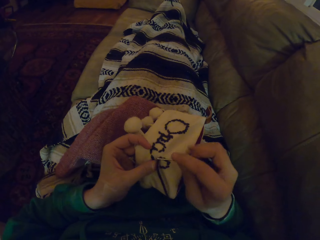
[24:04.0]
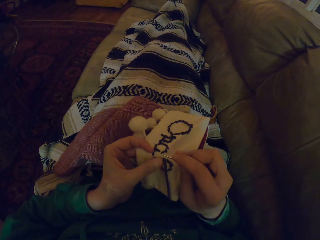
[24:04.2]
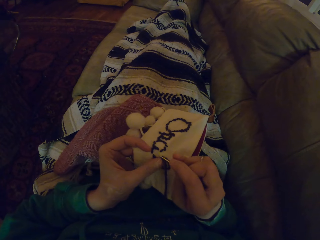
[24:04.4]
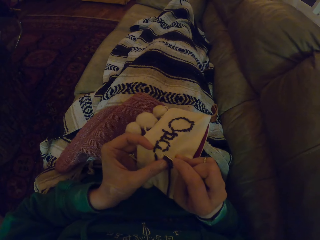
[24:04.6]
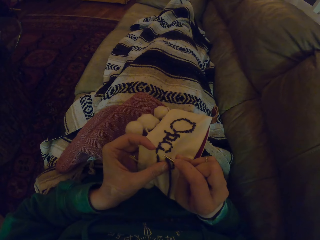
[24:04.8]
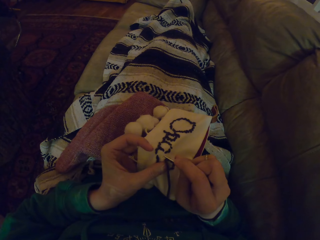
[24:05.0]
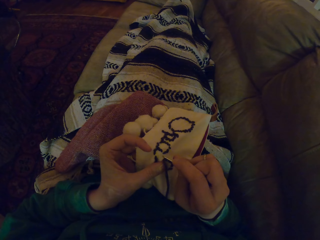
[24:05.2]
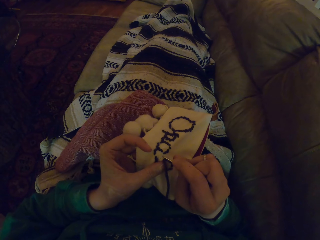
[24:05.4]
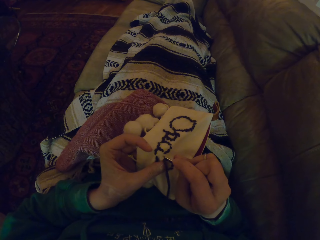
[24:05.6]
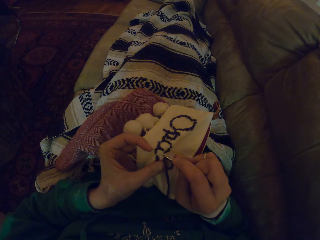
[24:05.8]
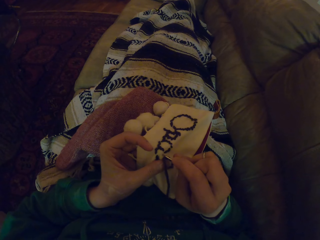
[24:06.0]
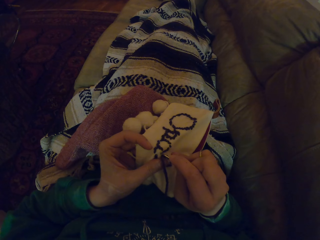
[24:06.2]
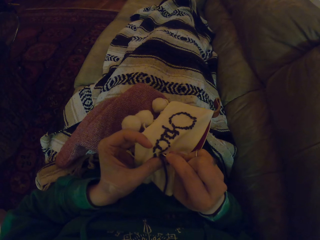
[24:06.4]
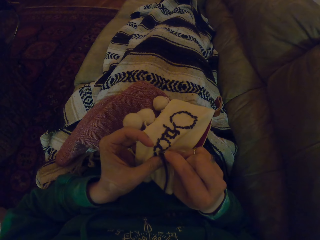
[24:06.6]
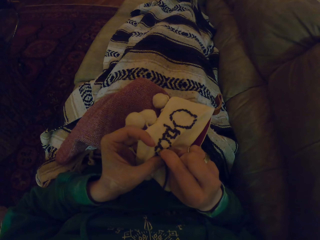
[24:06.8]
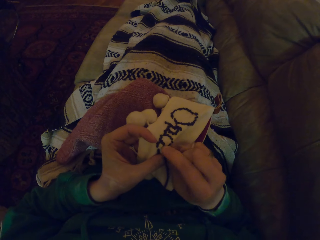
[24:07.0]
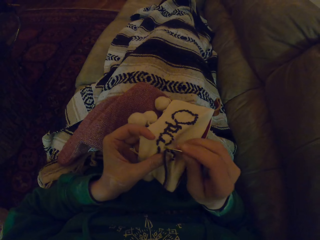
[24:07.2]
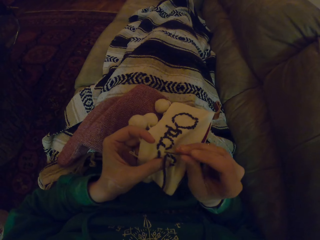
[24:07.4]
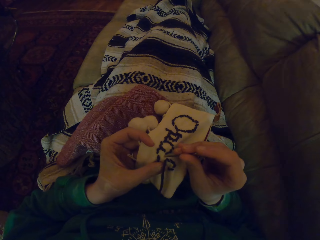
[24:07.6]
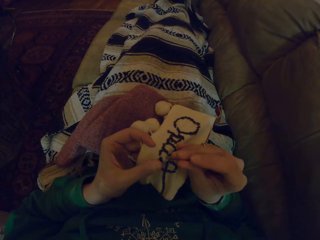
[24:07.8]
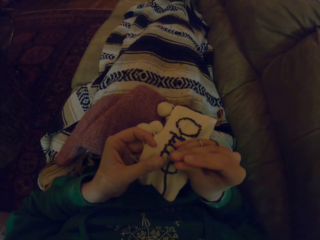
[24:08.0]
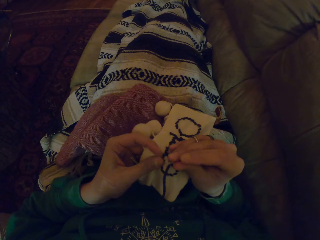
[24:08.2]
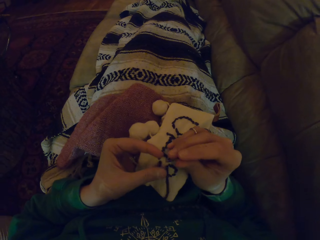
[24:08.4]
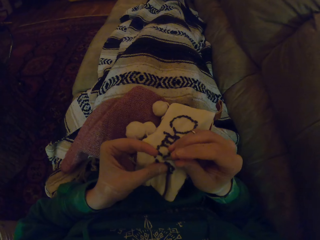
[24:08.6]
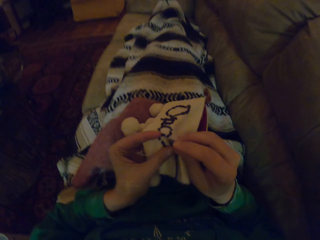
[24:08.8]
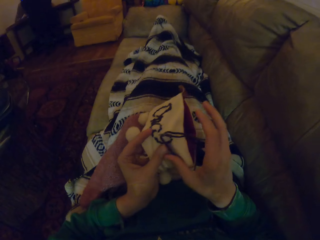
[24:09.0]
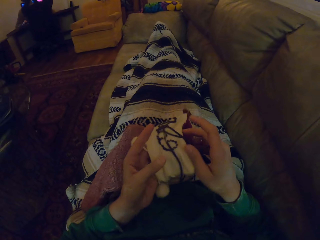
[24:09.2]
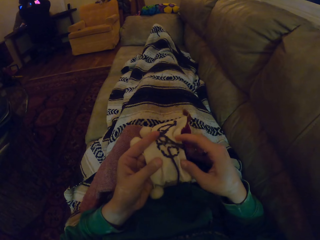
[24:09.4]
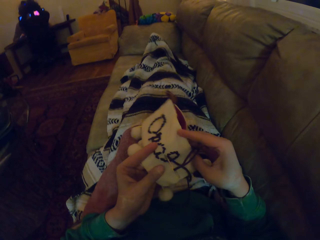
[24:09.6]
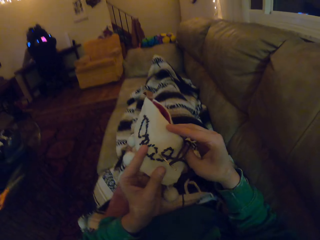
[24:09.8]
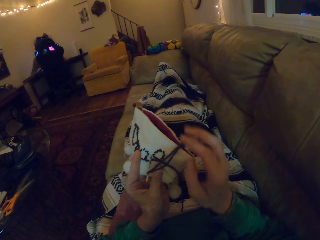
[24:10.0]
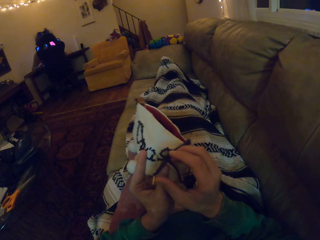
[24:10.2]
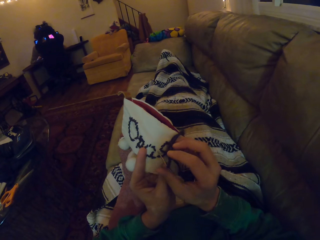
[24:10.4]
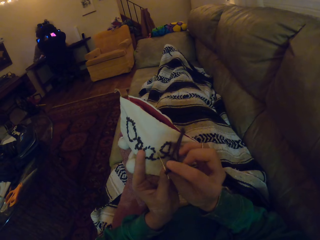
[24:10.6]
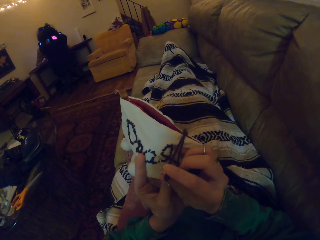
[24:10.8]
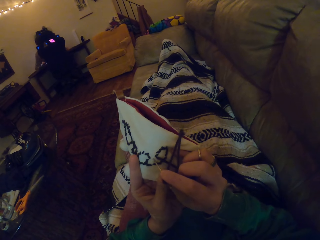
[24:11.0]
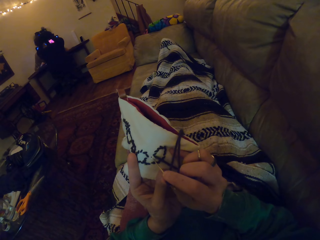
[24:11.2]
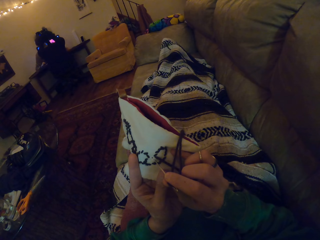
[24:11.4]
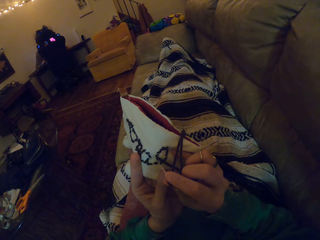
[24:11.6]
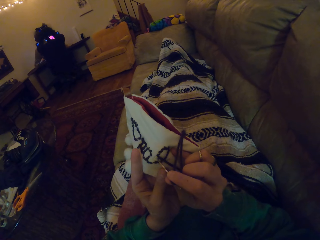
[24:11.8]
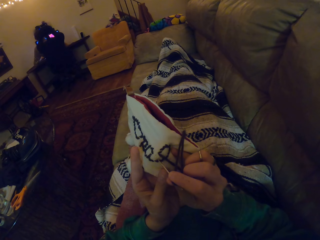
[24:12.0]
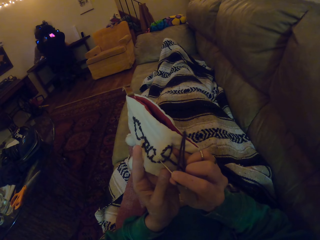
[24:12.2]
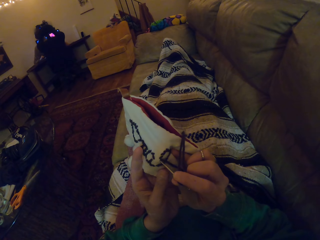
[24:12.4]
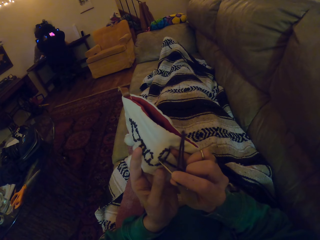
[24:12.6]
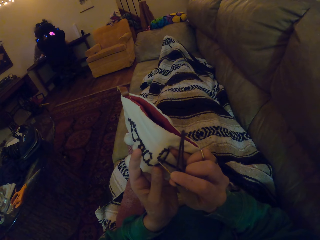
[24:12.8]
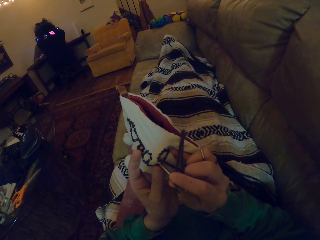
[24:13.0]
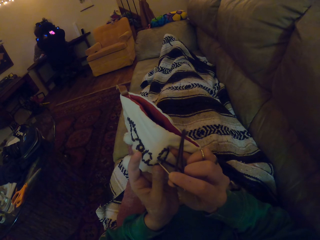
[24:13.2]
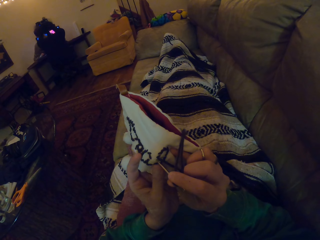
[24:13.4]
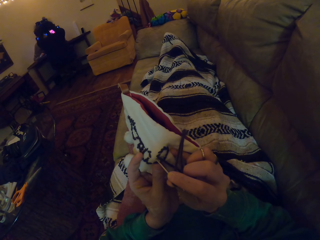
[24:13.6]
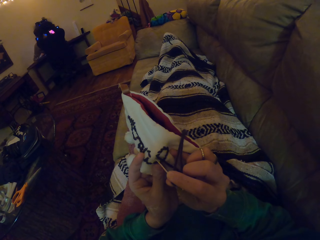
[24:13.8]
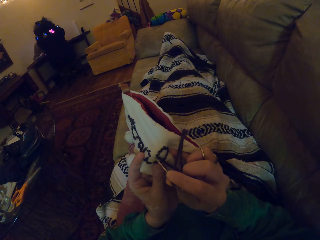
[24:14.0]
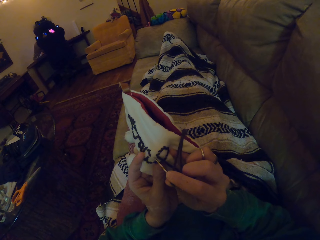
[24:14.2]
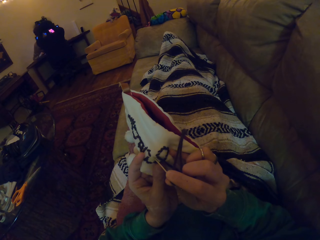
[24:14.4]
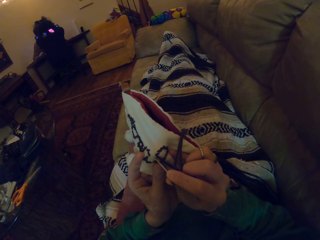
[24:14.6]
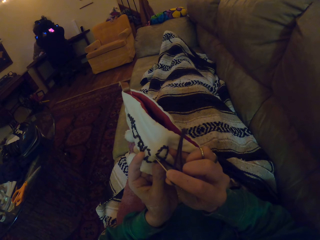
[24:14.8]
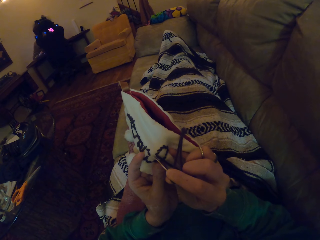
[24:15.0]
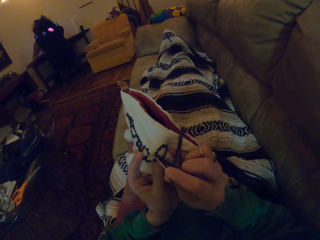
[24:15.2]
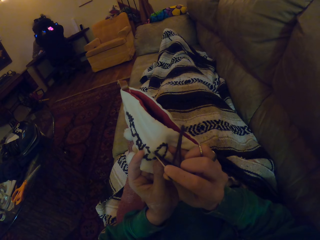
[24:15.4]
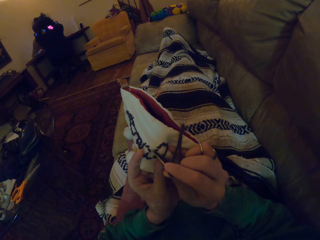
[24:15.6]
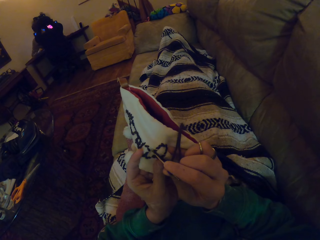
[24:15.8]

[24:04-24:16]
The camera wearer inserts the sewing needle in the garment. They knit the fabric with the sewing needle. They adjust the garment. They remove the sewing needle in the garment. They adjust the garment. They knit the garment.

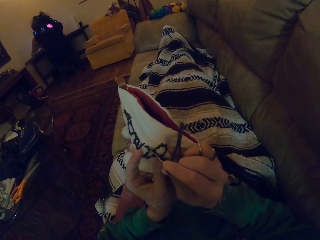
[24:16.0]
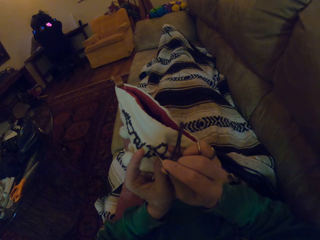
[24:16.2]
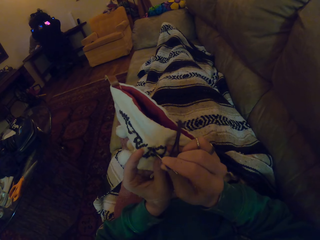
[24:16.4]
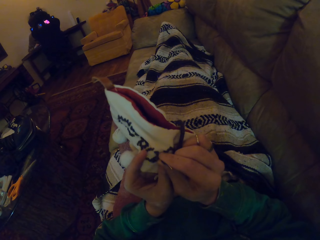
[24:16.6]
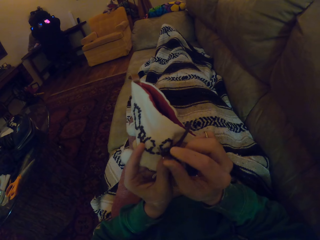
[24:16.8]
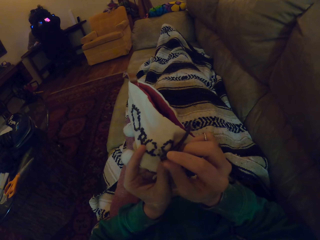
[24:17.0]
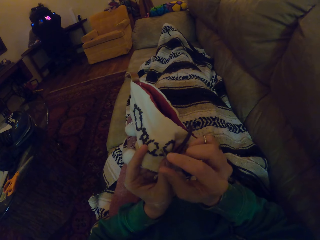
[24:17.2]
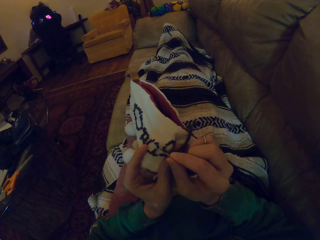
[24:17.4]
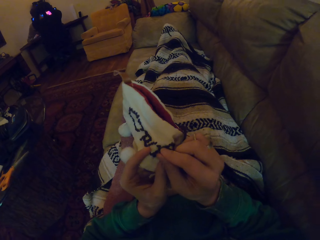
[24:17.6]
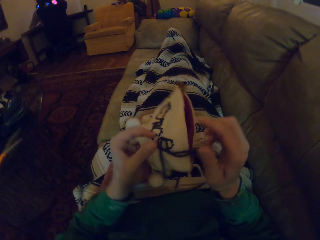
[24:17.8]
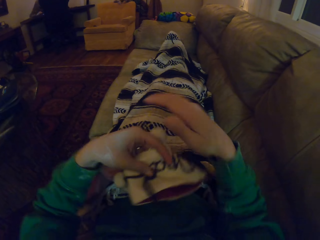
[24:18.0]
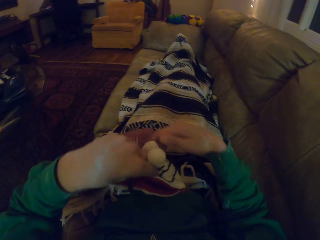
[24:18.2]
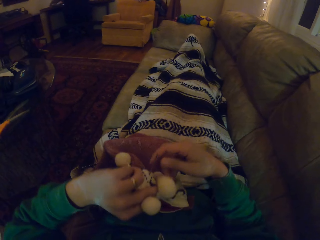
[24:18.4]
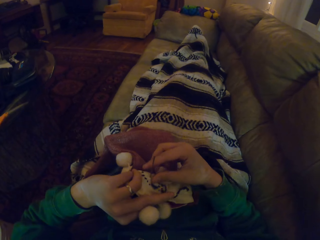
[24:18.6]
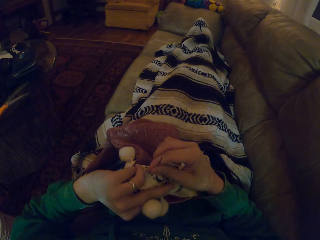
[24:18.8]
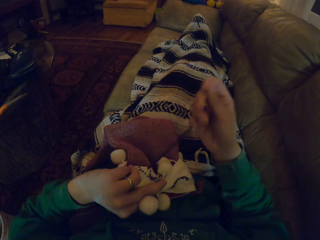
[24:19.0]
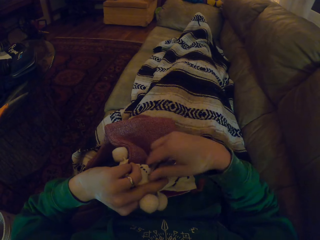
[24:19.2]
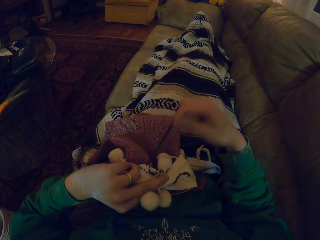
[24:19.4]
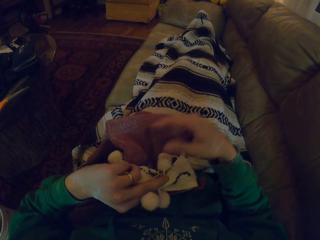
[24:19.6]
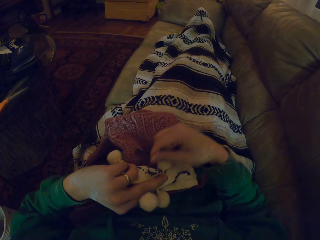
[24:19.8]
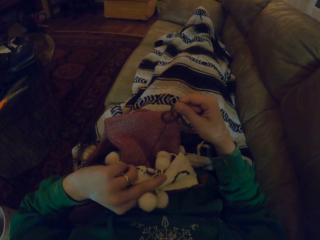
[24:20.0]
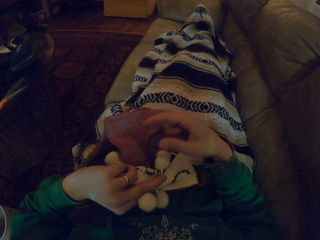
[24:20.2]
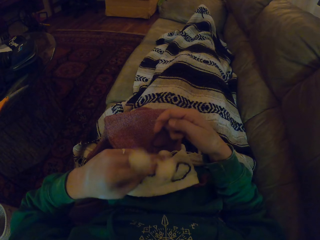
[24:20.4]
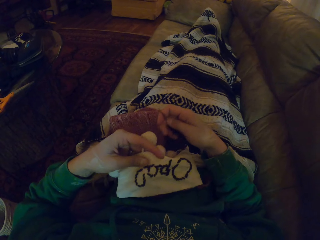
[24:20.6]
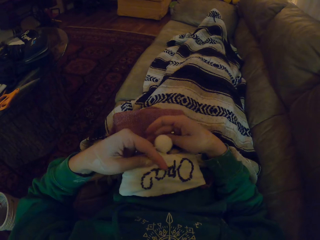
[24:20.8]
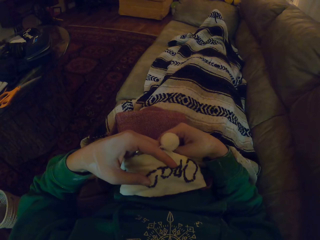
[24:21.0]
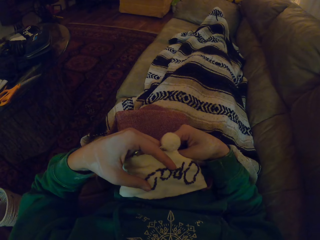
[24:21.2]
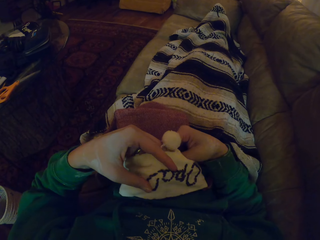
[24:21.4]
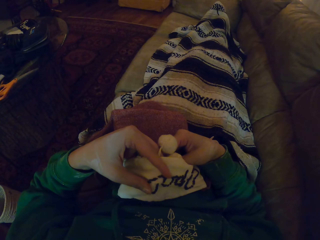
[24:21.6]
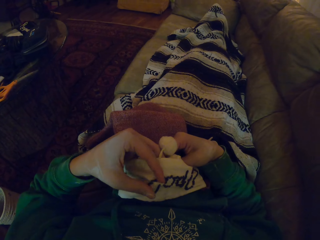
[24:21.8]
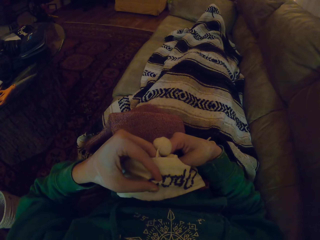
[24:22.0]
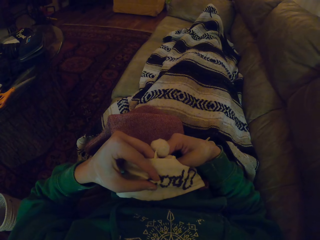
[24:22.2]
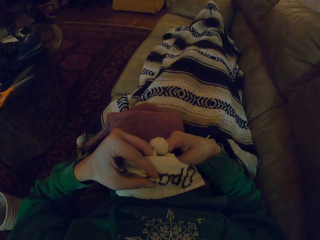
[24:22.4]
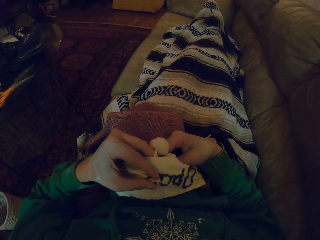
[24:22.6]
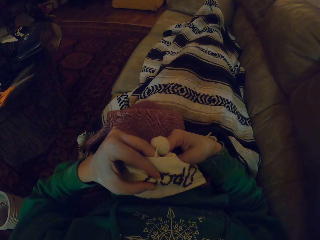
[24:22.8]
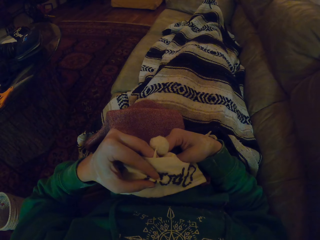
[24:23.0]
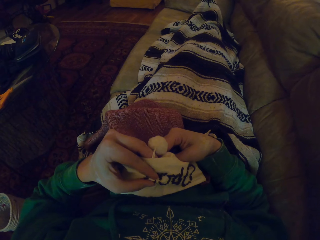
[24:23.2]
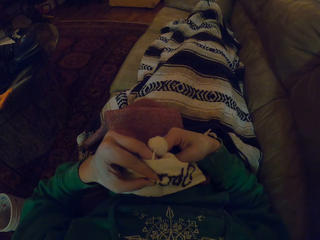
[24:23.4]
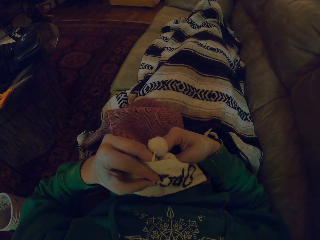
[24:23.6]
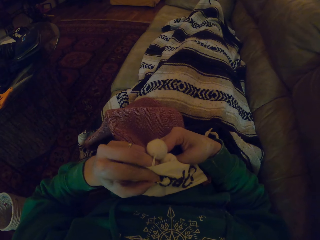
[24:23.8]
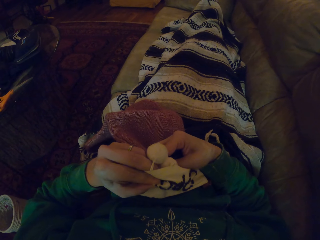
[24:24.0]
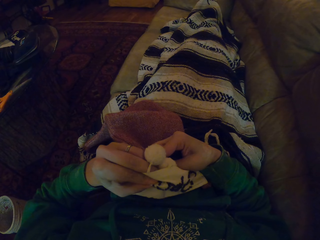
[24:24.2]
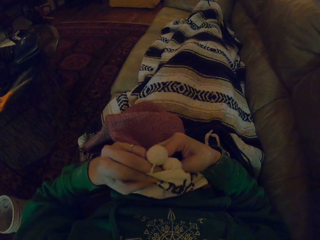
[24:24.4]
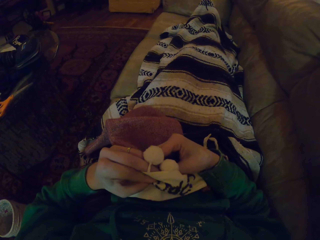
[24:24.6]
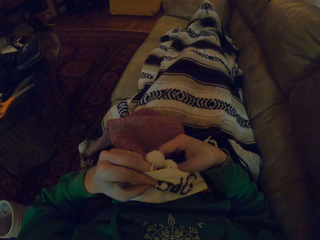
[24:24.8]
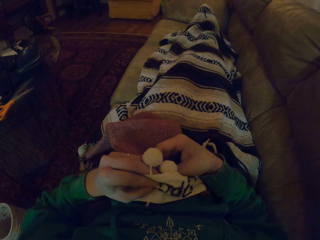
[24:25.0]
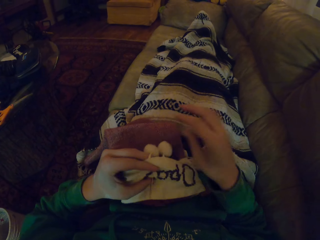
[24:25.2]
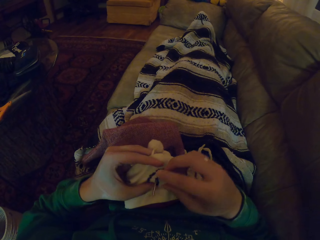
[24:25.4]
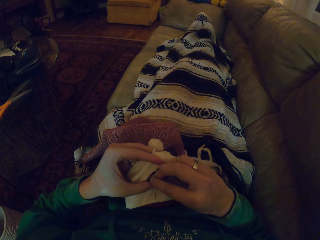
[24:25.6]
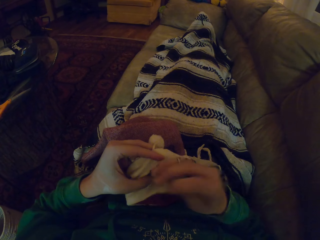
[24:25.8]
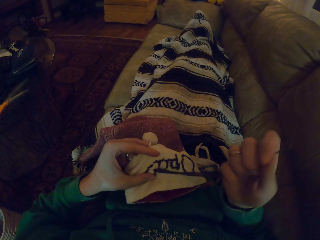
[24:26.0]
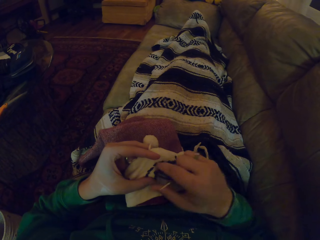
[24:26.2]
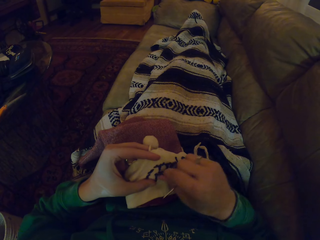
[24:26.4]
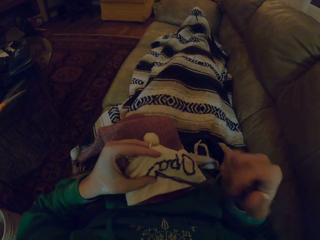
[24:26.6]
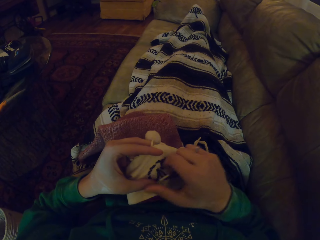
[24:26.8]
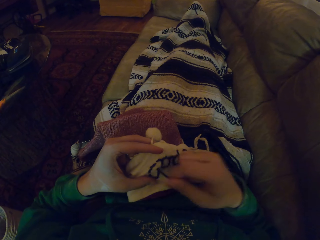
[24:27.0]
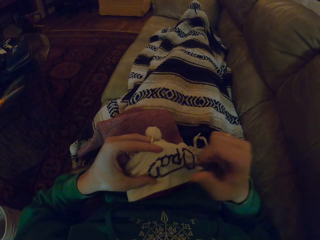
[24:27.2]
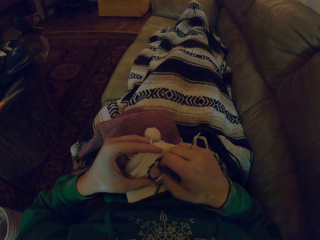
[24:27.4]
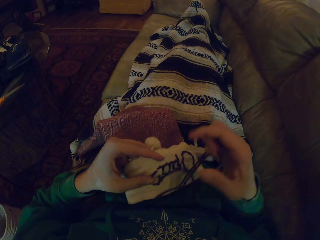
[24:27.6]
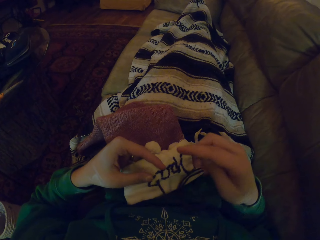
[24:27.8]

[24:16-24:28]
The camera wearer turns the garment. They pull the thread. They turn the garment. They move the hand holding the garment. They knit the garment. They pull the thread.
